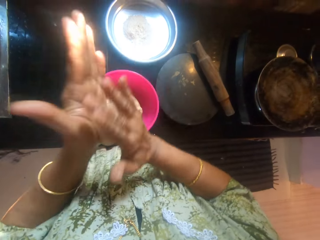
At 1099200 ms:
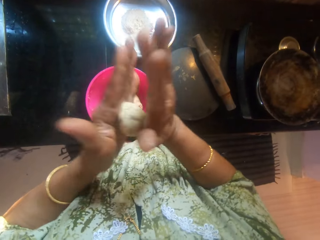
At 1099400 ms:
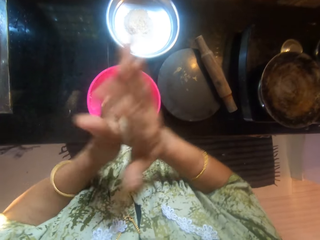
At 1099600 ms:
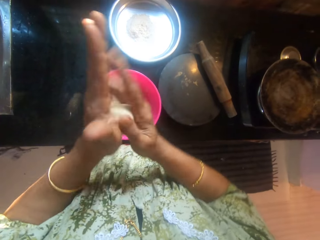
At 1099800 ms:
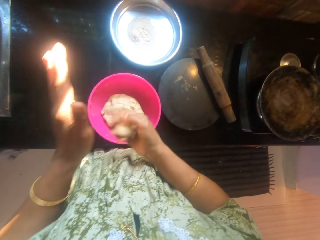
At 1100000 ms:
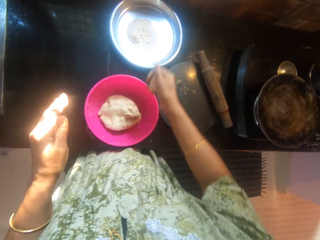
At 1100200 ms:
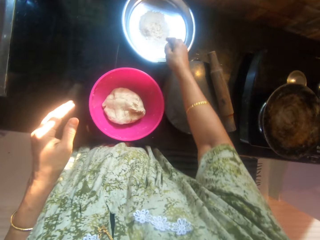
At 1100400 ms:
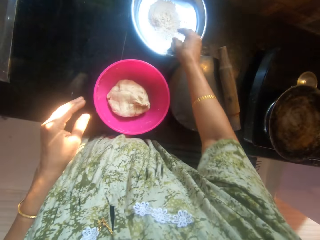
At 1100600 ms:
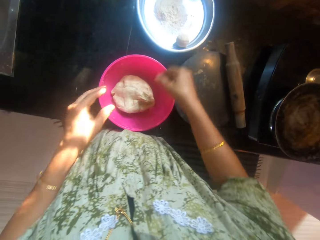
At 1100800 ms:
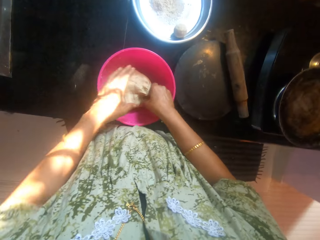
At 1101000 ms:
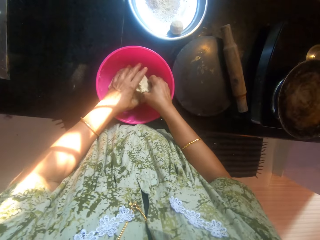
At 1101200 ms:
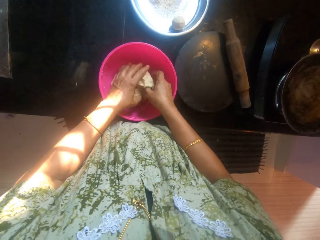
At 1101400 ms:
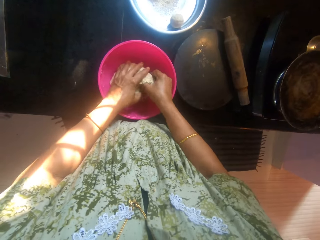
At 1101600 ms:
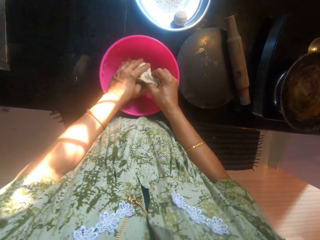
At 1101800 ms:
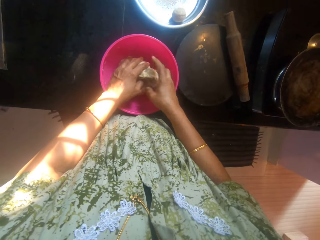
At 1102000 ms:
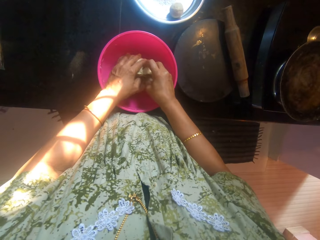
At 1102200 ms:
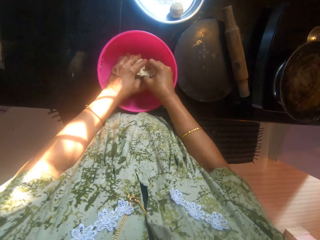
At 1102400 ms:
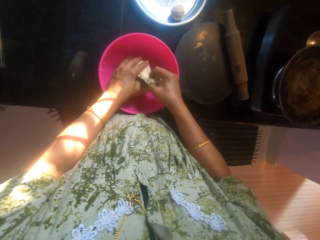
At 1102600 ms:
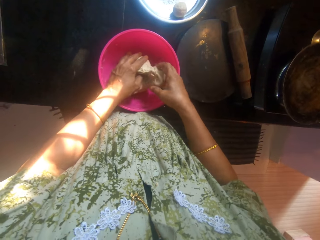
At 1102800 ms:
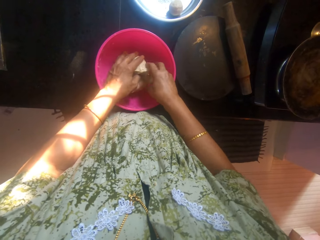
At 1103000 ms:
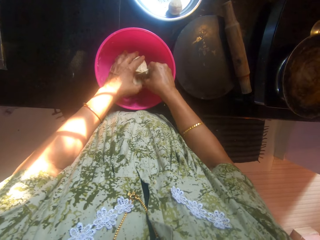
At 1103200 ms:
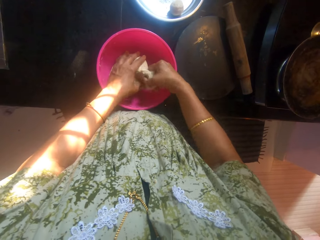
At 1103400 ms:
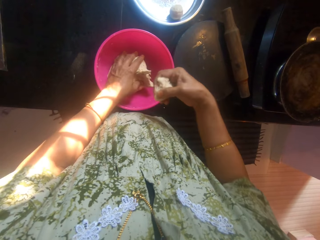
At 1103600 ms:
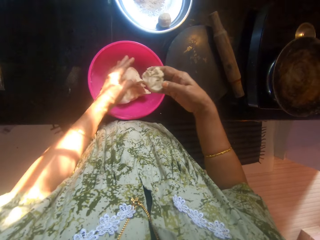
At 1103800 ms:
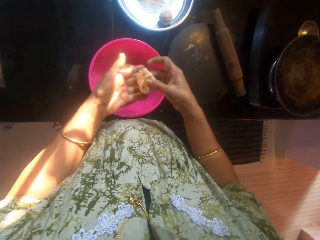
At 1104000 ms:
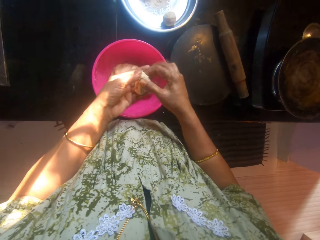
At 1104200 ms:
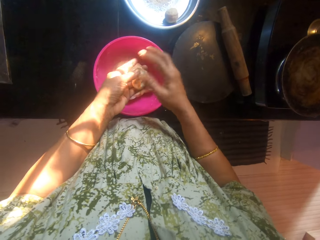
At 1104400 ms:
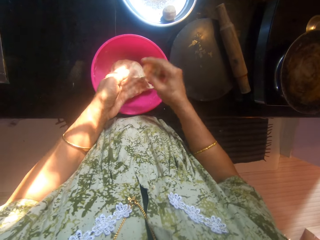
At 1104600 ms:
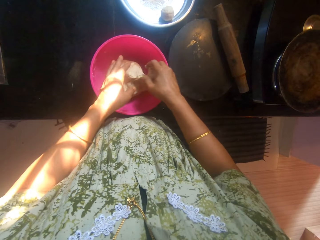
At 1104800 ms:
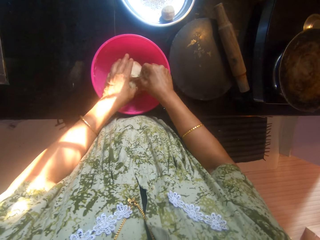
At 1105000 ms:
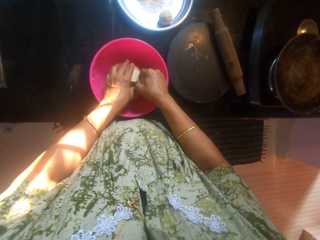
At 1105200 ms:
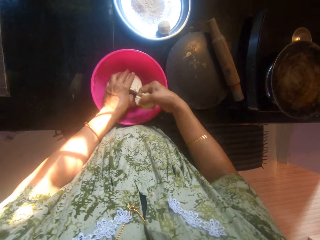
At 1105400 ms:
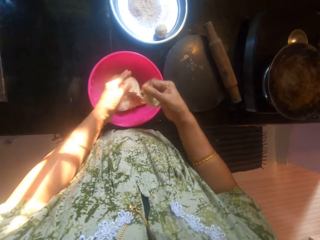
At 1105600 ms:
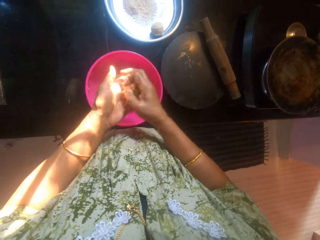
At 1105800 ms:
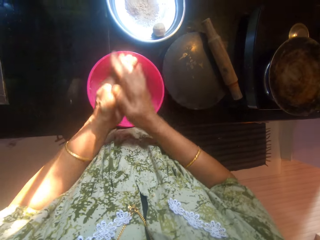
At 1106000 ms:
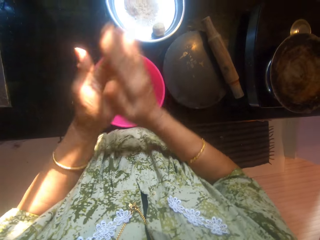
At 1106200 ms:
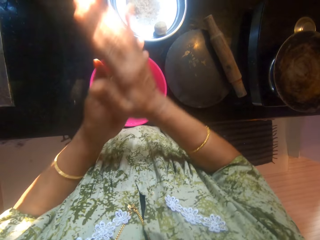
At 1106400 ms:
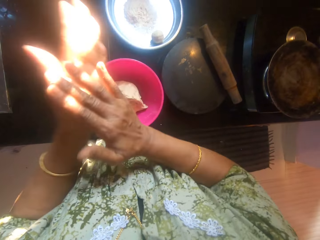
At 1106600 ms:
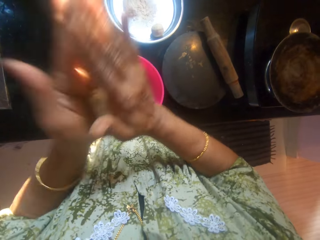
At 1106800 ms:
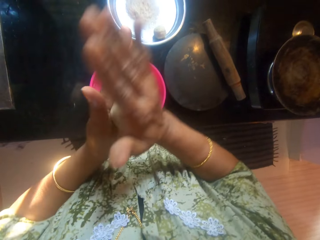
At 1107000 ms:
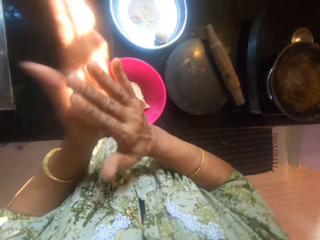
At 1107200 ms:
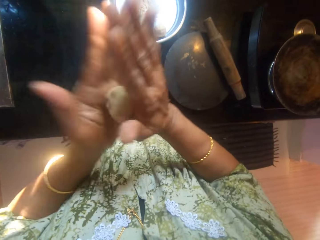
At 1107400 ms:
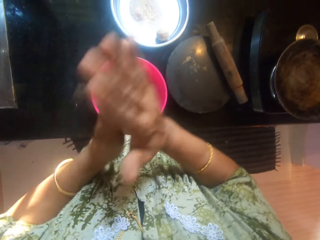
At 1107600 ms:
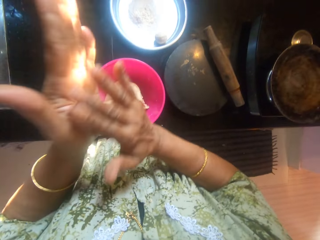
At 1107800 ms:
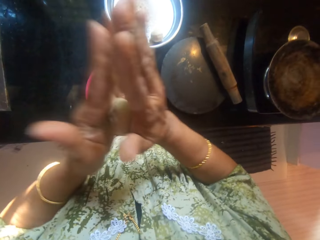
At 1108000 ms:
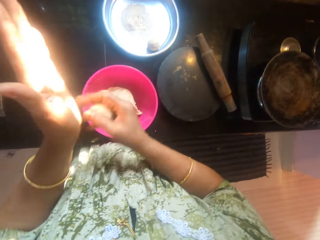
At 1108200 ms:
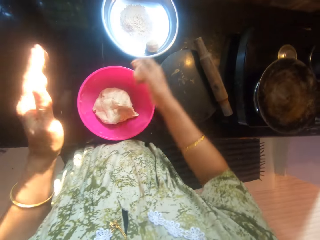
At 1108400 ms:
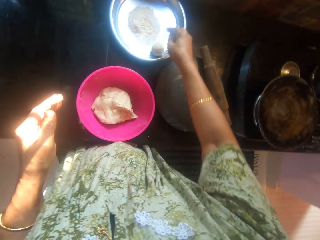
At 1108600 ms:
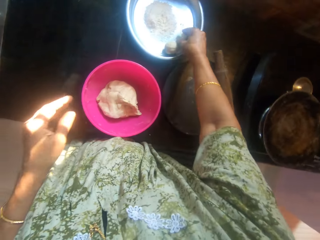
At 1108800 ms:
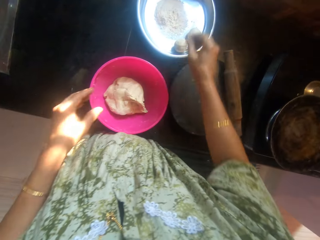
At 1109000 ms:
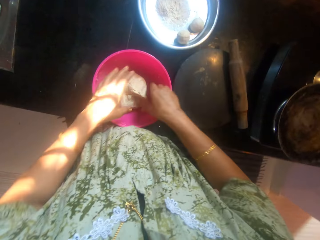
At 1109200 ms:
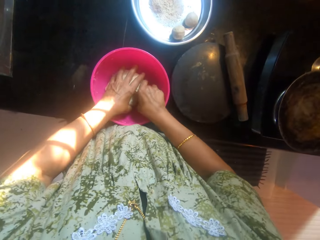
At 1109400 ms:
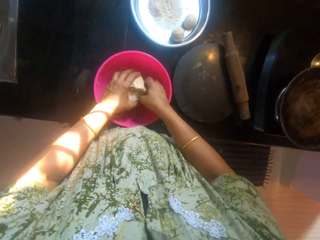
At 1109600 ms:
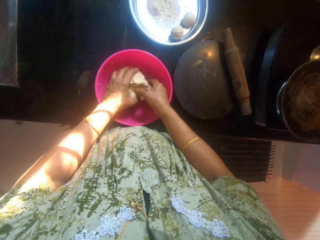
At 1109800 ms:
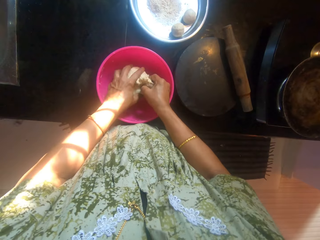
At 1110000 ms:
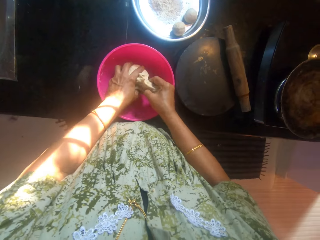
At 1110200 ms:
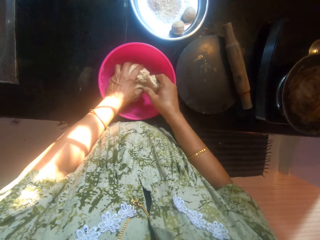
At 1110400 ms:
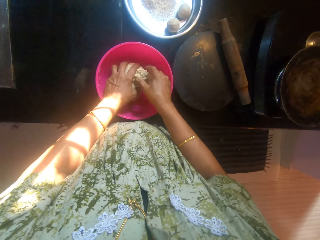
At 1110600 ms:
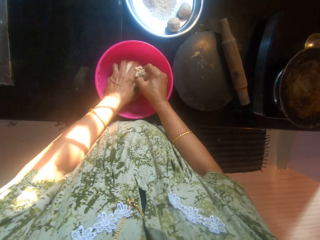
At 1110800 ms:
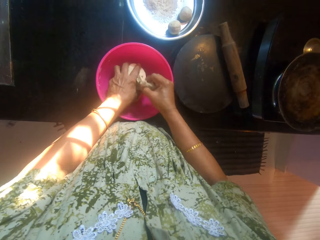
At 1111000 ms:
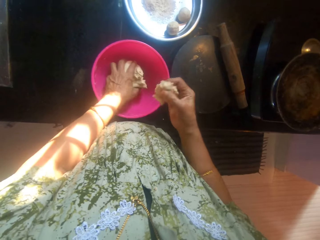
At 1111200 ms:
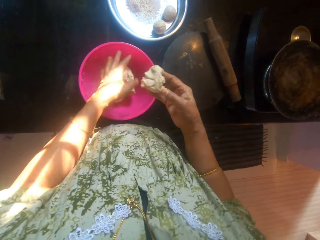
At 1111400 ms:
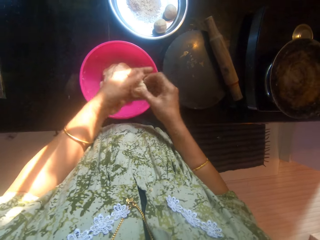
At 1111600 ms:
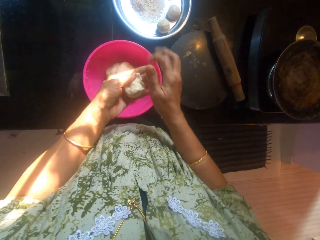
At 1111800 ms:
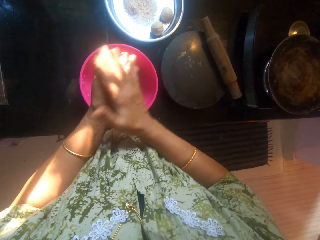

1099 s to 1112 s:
The camera wearer drops the dough on a tray. She cuts out other lumps of dough from the bowl. She rolls the kneaded flour and kneads the dough with her hands. She drops the dough on the tray. She cuts out other dough of flour from the bowl.

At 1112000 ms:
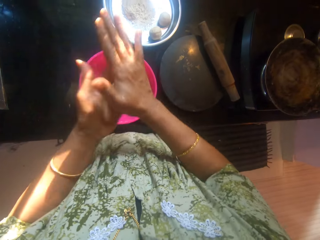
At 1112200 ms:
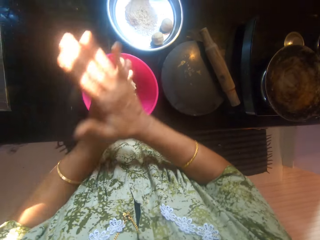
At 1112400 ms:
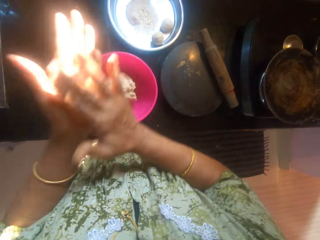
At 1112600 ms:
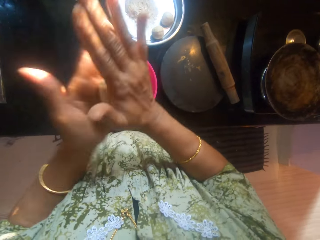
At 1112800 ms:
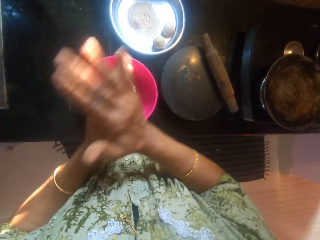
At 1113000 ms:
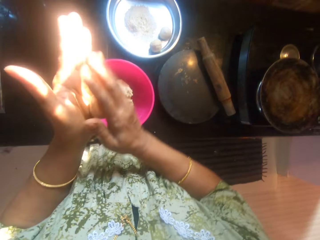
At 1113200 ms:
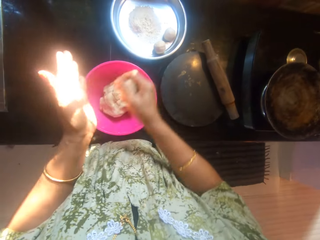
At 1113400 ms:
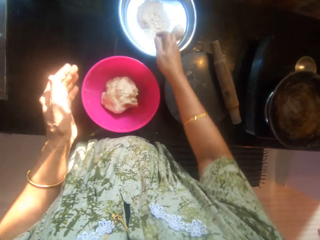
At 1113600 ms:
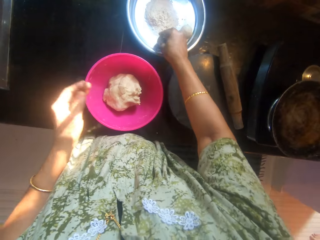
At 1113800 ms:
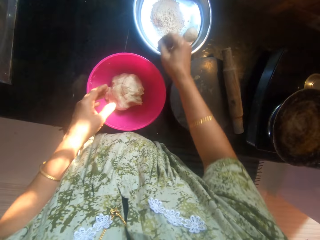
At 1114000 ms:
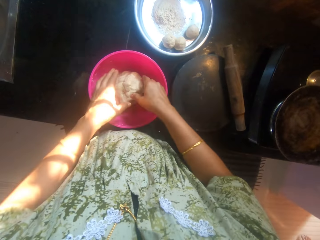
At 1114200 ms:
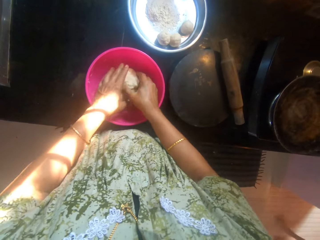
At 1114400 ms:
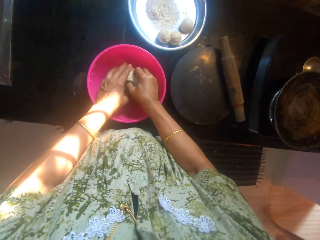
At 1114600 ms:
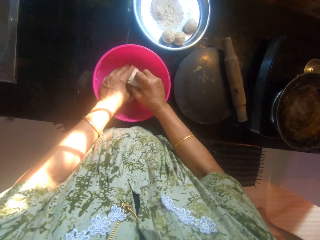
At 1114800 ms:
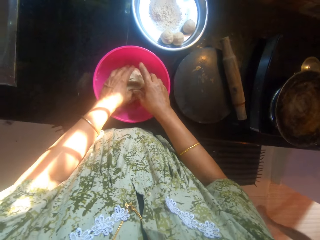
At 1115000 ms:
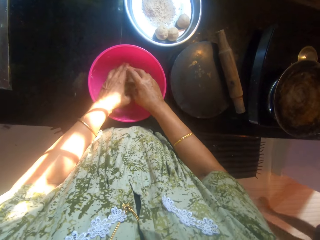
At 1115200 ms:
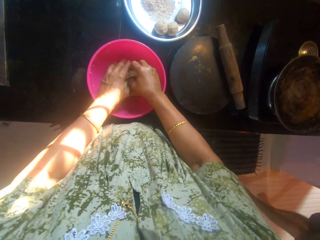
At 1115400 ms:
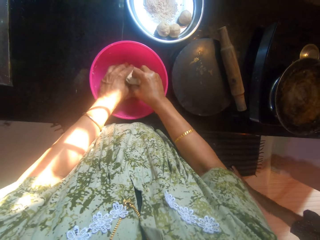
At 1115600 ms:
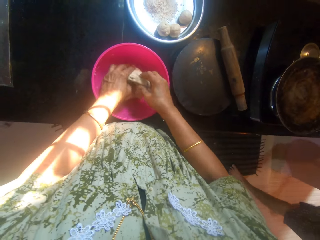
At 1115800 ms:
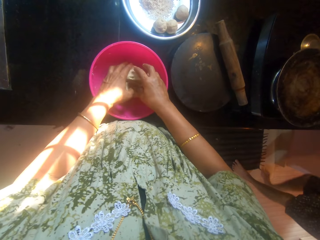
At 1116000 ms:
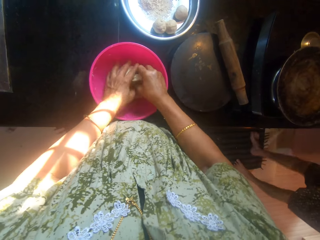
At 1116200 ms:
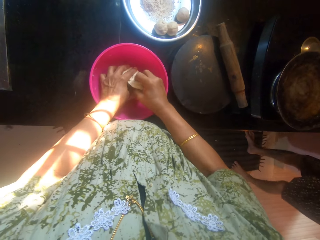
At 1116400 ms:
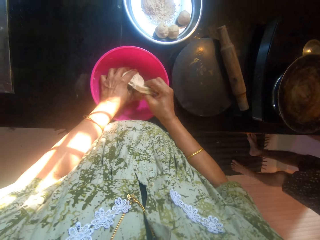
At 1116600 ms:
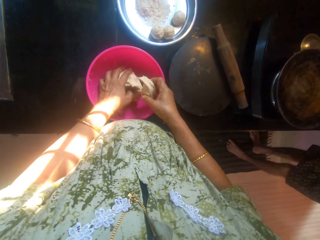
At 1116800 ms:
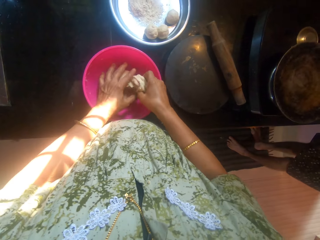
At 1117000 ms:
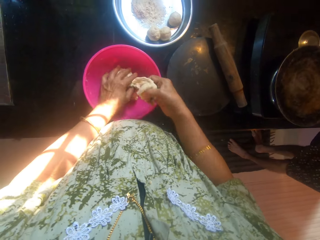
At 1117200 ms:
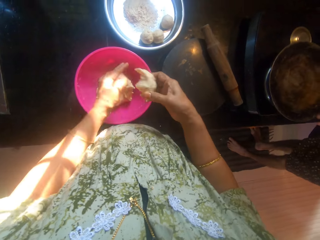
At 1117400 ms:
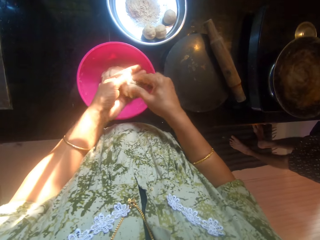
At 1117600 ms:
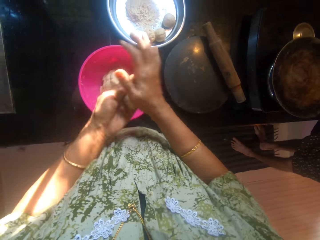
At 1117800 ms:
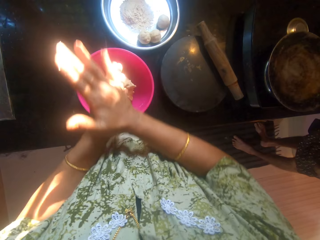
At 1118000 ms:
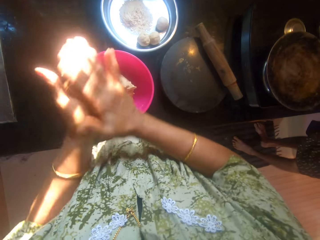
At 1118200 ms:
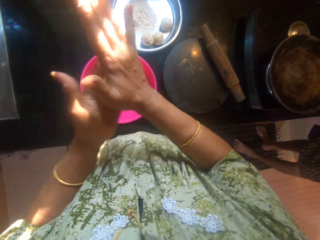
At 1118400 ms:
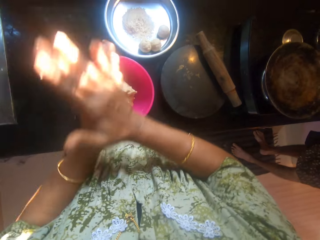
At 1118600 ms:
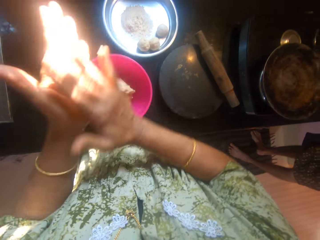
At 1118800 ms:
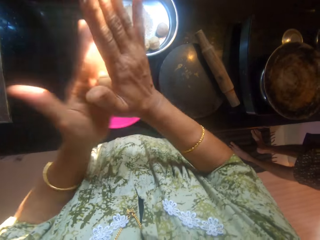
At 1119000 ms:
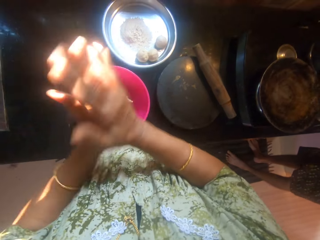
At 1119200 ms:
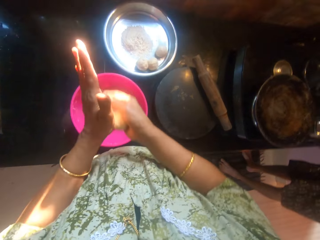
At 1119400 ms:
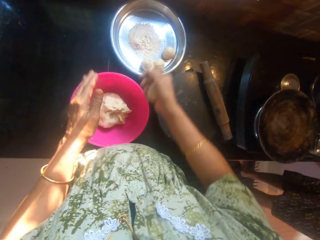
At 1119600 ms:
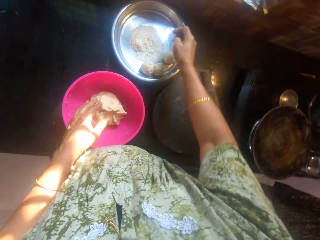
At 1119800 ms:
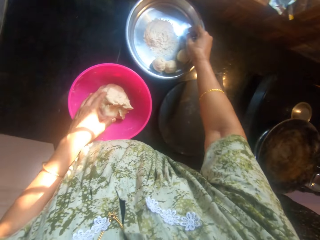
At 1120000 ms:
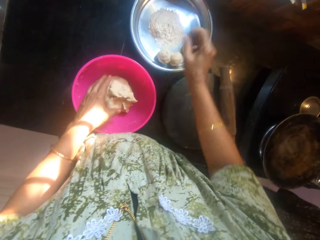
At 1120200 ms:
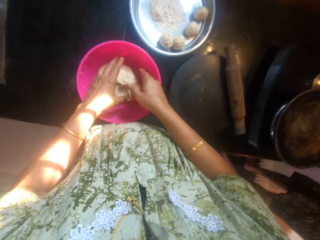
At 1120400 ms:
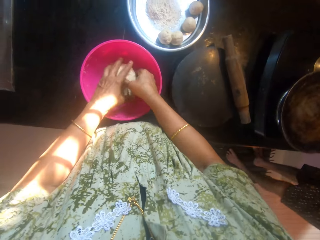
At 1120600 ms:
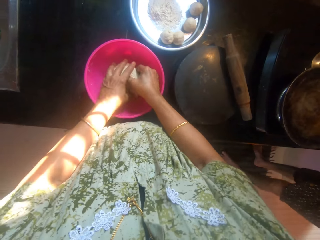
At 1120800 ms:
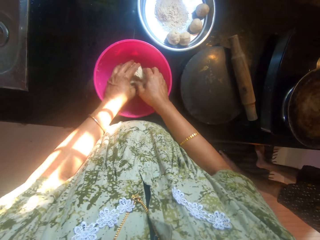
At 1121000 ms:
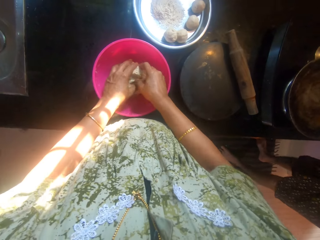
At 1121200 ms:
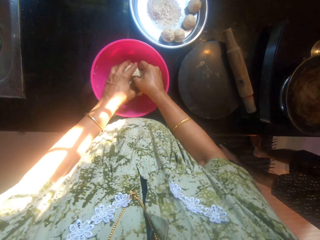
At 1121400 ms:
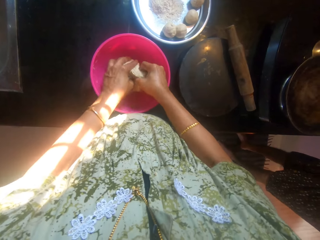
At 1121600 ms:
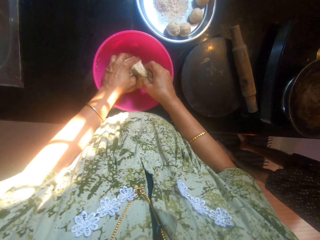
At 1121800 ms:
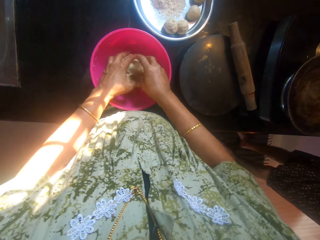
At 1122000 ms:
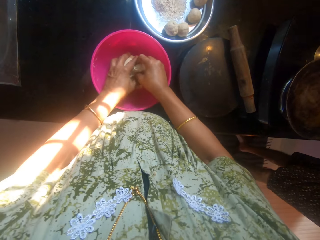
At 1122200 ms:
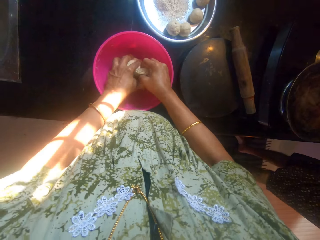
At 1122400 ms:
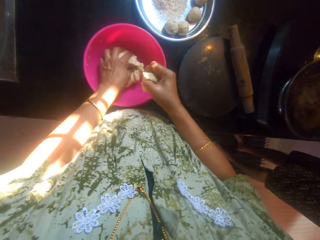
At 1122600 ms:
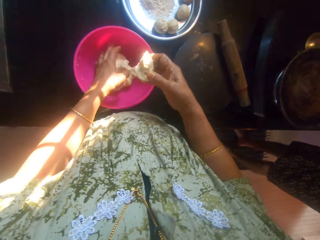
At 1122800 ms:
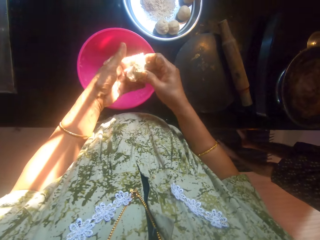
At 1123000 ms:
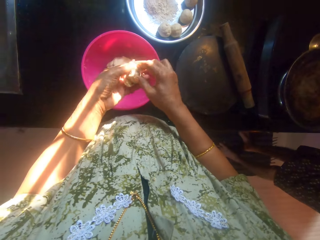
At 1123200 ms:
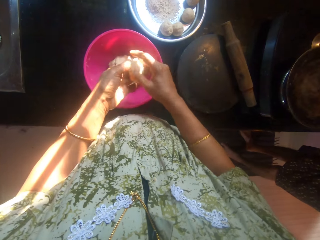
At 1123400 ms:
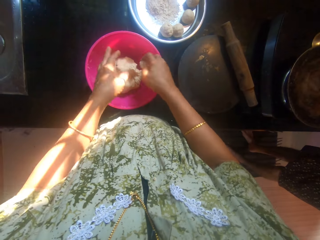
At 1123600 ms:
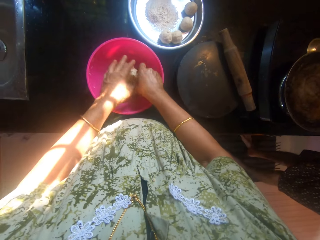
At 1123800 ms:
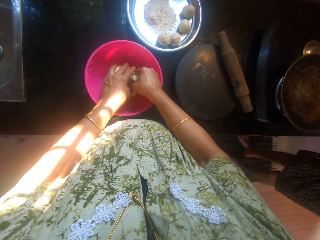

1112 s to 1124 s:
The camera wearer rolls the kneaded flour and kneads the dough with her hands. She drops the dough on a tray. She cuts out a lump of dough from the bowl. A man walks around. The man stands in the kitchen. The camera wearer rolls the kneaded flour and kneads the dough with her hands. She drops the dough on the tray. She cuts out lumps of dough from the bowl.
